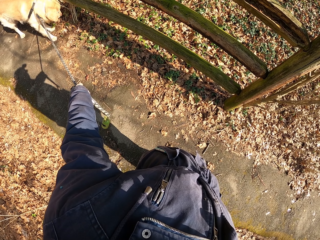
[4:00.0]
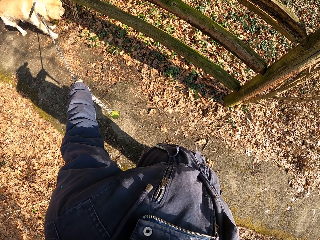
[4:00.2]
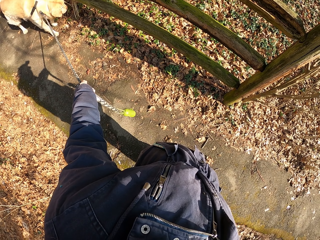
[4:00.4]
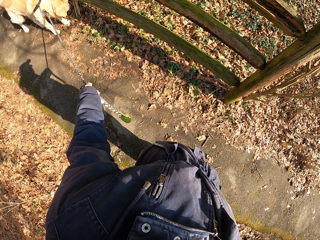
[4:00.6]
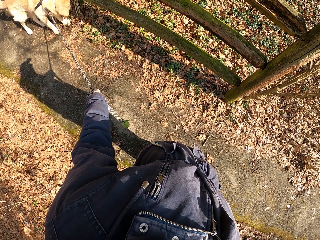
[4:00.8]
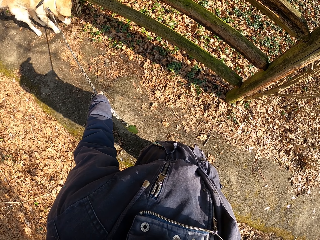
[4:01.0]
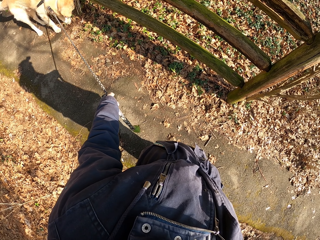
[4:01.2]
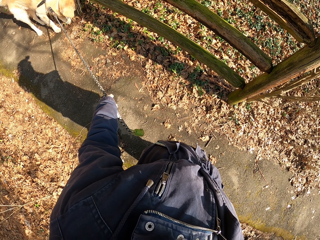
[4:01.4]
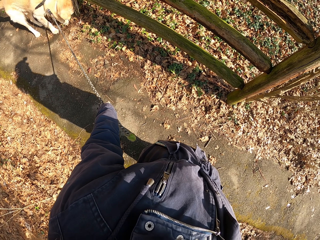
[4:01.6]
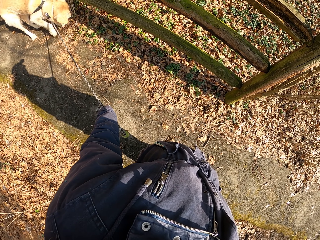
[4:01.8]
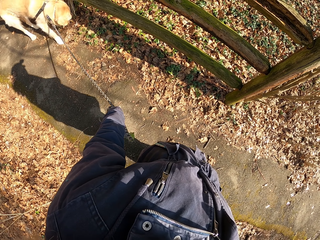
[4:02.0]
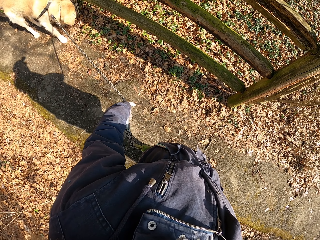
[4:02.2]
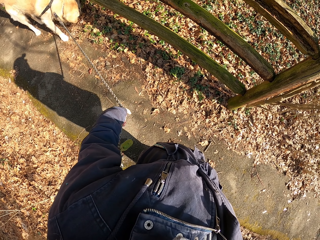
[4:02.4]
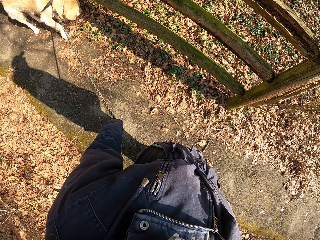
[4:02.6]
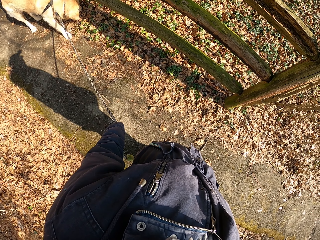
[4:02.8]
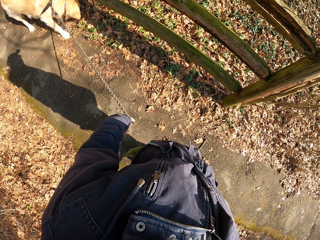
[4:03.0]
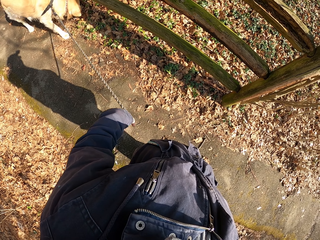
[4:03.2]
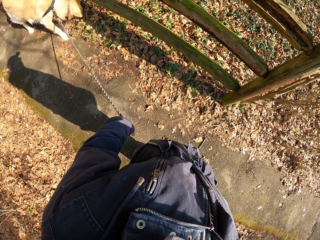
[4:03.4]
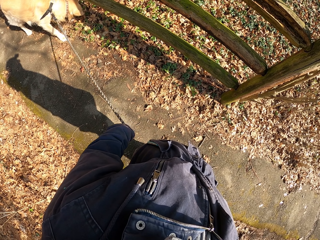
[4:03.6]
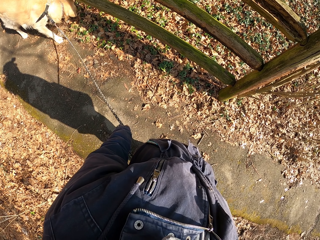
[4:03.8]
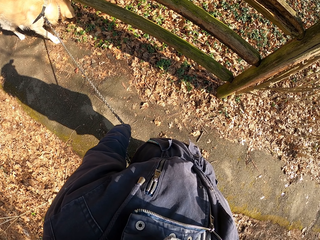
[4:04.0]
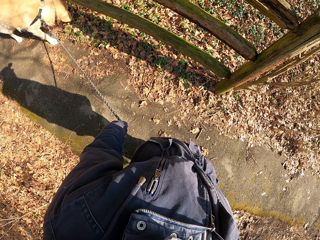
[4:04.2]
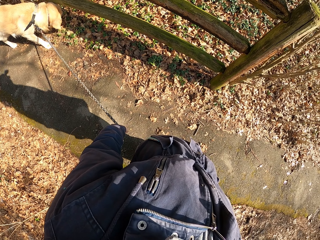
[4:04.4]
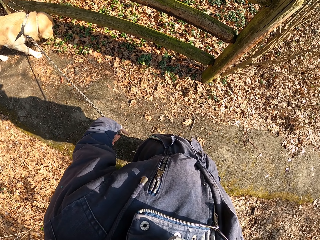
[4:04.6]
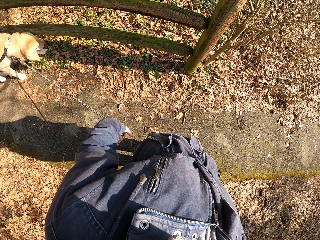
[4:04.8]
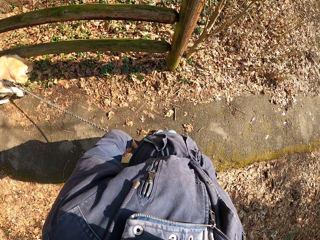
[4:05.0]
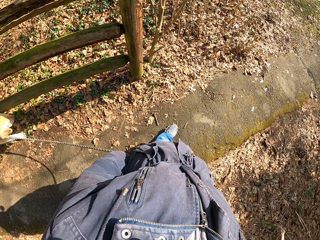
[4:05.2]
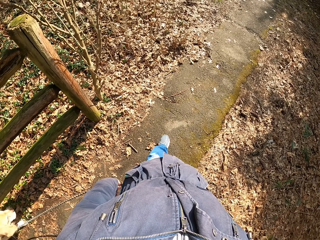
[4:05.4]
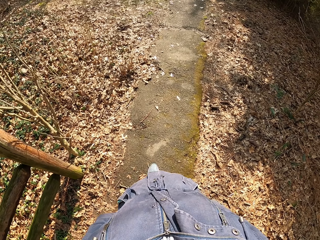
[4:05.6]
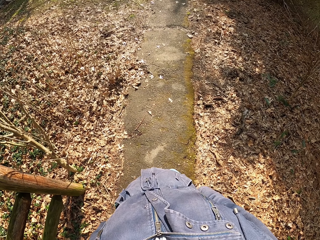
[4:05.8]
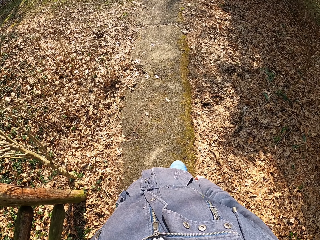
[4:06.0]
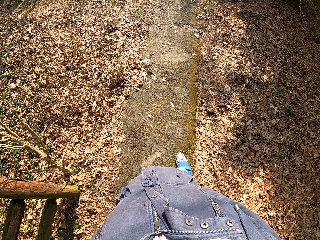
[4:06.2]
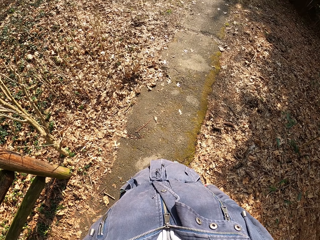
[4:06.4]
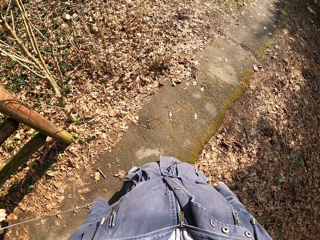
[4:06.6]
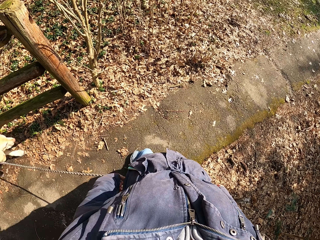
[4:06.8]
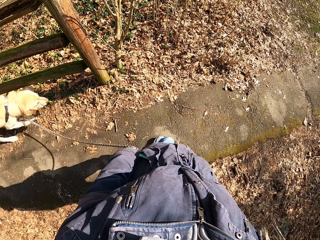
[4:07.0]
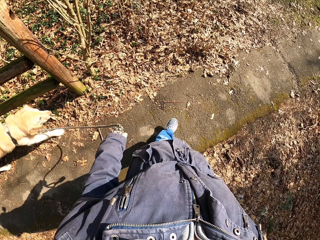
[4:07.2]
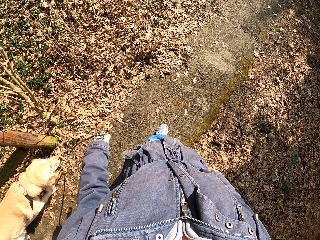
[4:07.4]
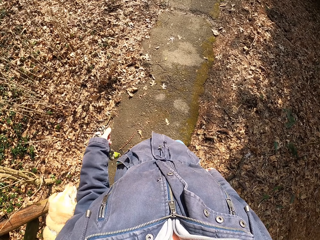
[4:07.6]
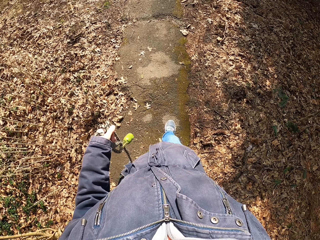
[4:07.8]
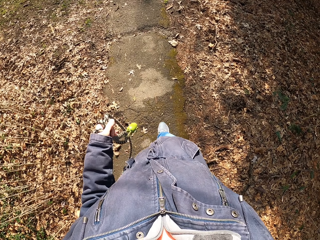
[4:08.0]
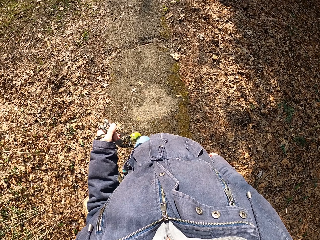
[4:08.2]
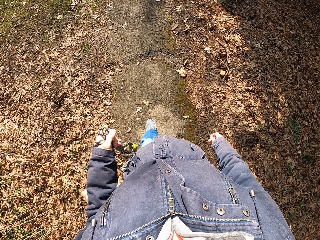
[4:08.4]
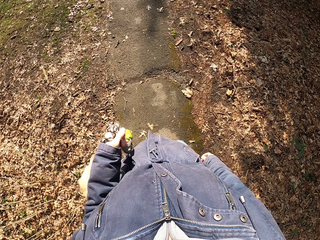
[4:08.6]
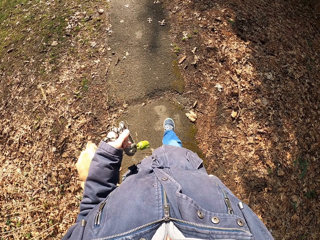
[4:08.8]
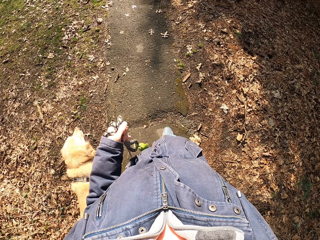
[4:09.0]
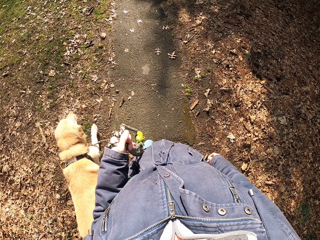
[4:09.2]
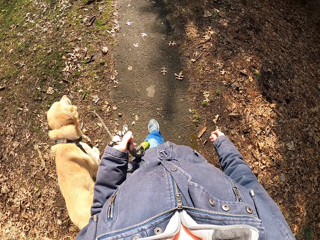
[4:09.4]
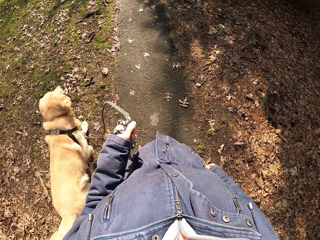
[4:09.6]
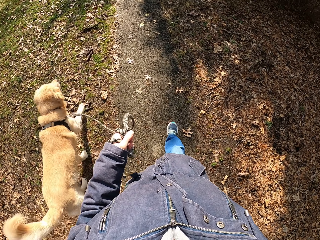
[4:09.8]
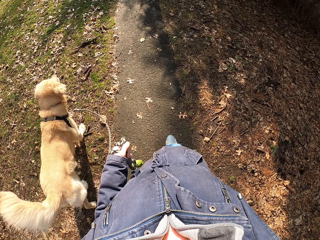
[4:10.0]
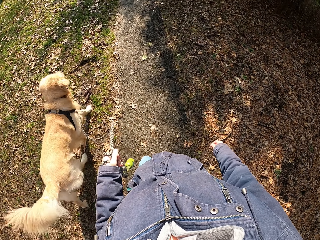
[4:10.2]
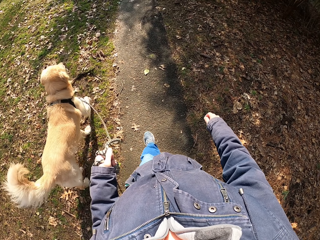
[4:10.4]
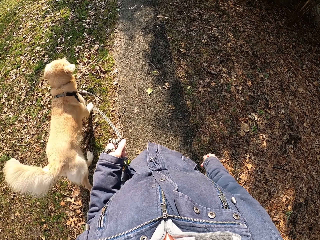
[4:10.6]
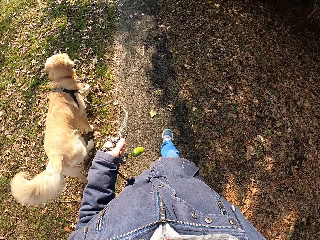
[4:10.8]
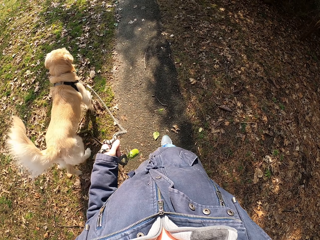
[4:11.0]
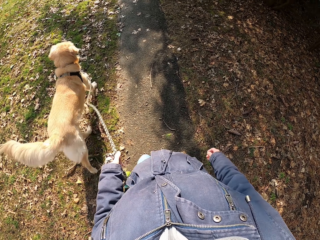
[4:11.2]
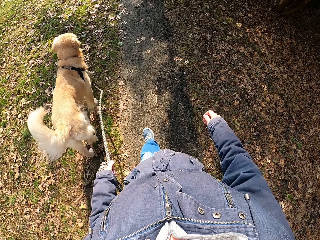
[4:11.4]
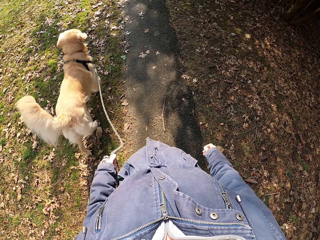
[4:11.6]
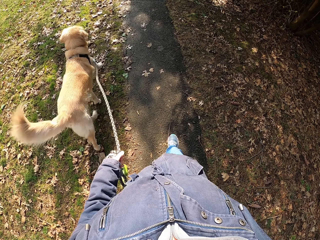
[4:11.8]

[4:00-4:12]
The camera wearer holds the dog's rope with the left hand and walks.

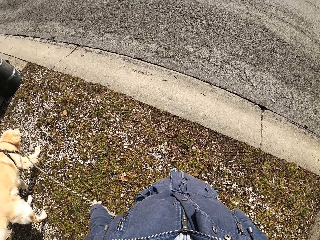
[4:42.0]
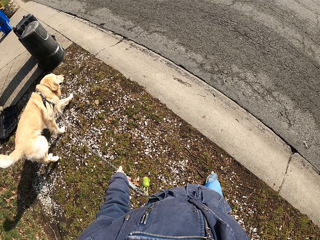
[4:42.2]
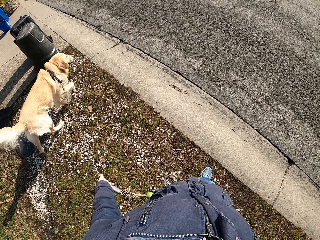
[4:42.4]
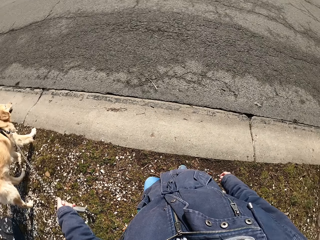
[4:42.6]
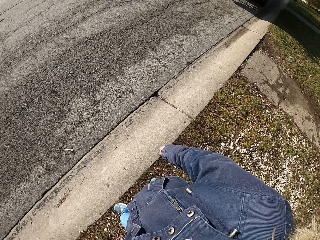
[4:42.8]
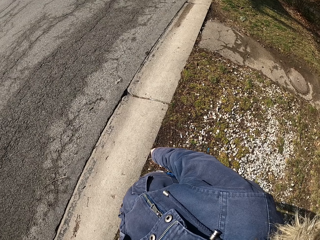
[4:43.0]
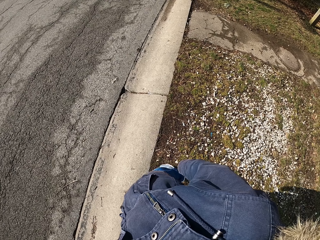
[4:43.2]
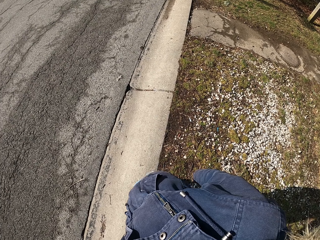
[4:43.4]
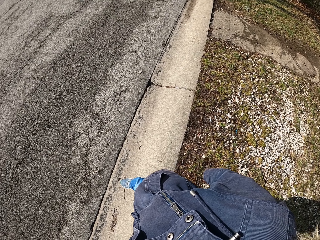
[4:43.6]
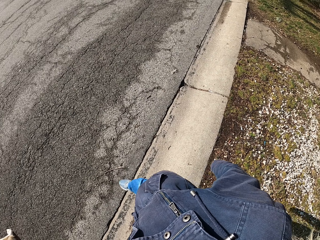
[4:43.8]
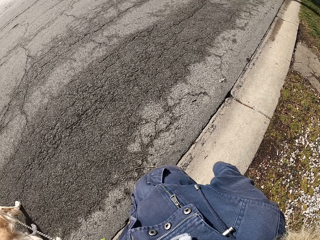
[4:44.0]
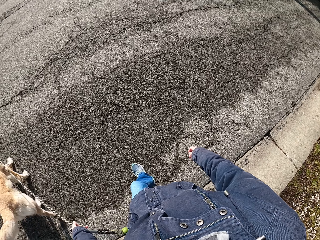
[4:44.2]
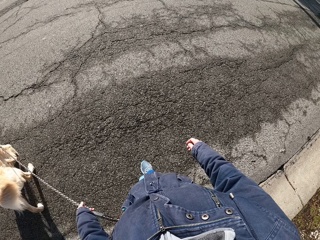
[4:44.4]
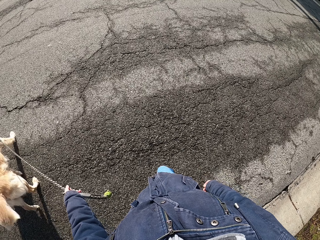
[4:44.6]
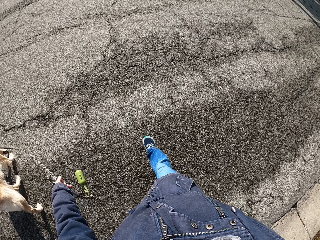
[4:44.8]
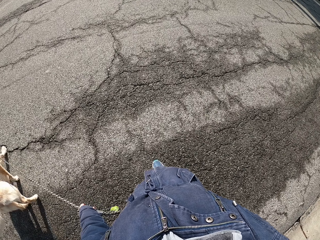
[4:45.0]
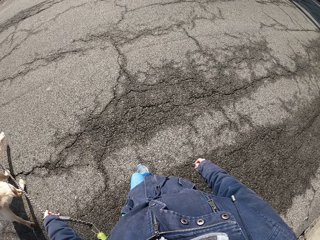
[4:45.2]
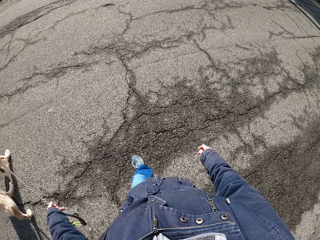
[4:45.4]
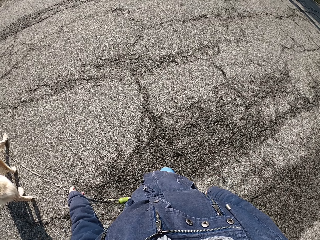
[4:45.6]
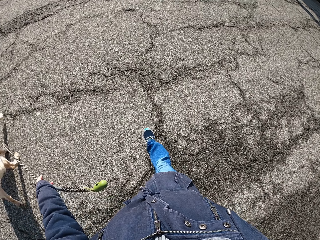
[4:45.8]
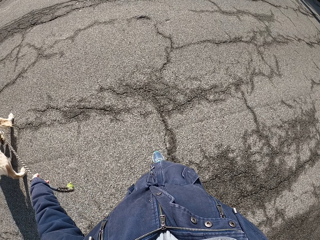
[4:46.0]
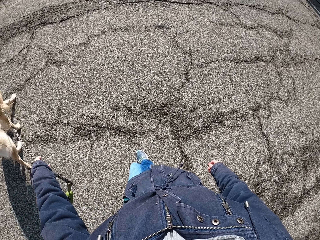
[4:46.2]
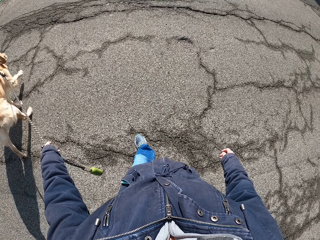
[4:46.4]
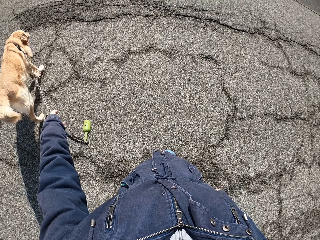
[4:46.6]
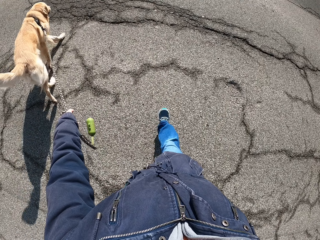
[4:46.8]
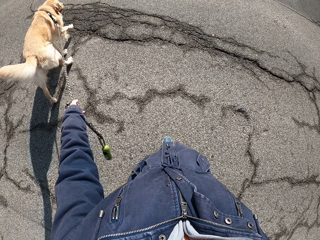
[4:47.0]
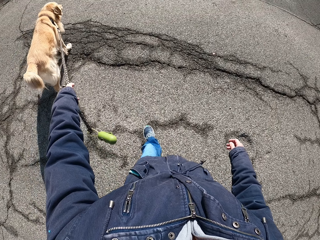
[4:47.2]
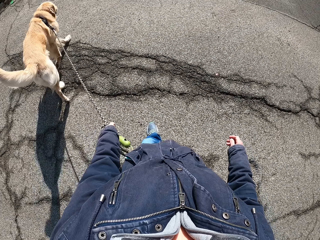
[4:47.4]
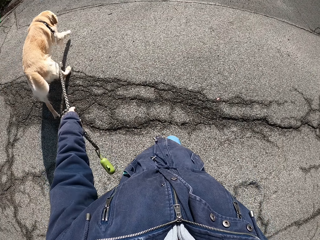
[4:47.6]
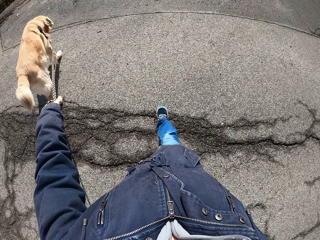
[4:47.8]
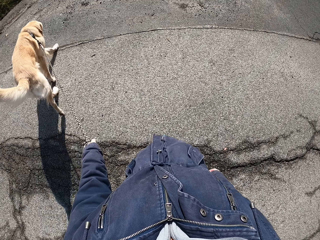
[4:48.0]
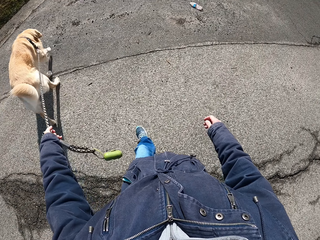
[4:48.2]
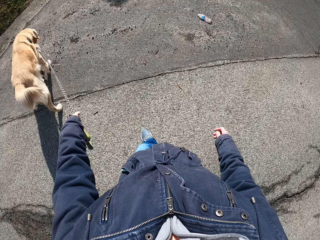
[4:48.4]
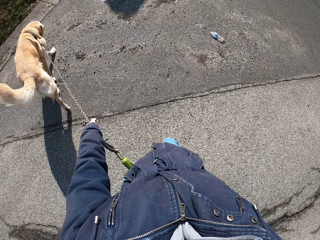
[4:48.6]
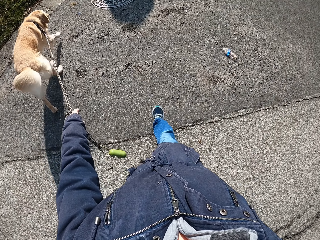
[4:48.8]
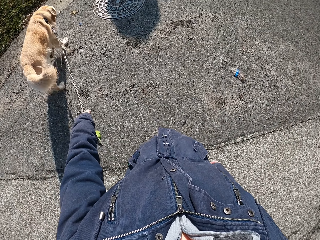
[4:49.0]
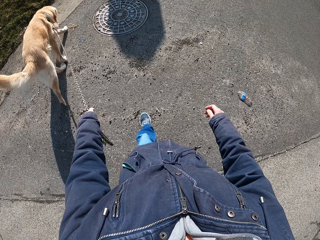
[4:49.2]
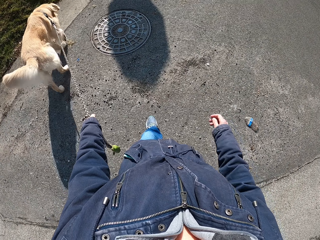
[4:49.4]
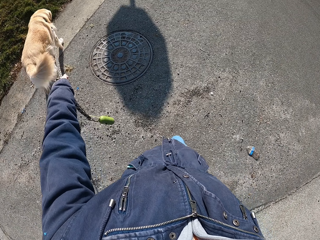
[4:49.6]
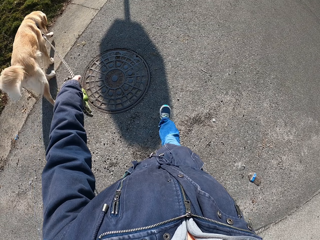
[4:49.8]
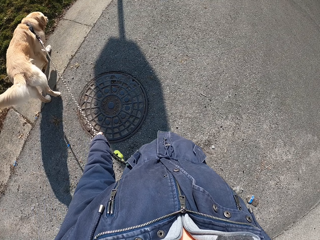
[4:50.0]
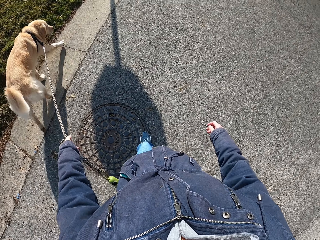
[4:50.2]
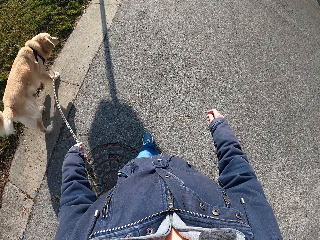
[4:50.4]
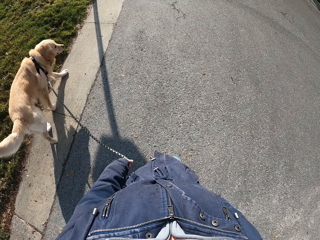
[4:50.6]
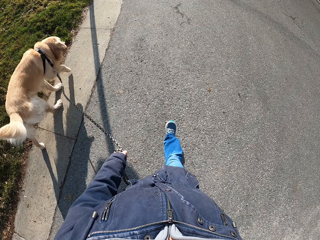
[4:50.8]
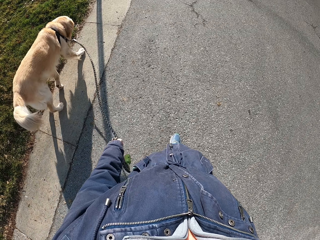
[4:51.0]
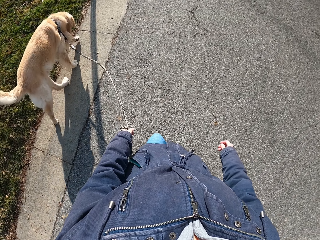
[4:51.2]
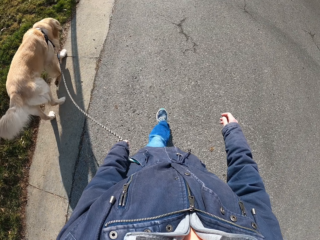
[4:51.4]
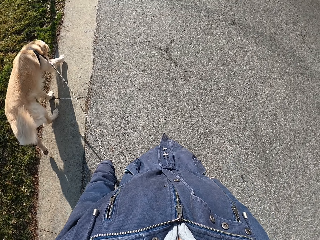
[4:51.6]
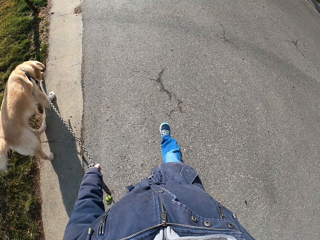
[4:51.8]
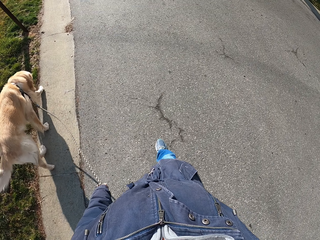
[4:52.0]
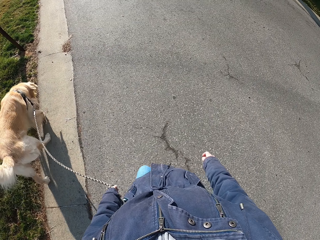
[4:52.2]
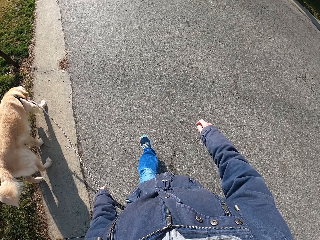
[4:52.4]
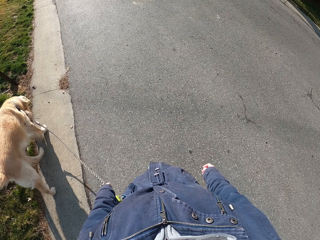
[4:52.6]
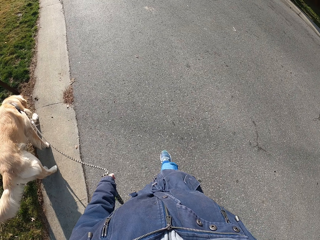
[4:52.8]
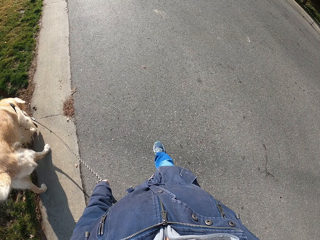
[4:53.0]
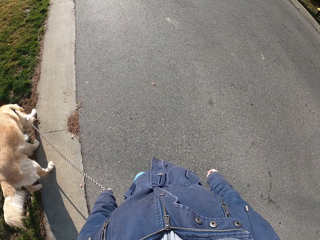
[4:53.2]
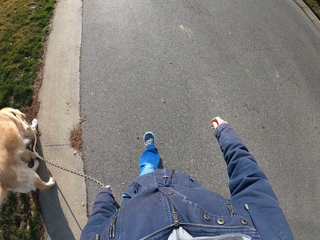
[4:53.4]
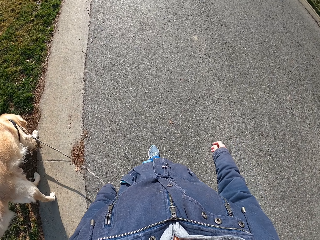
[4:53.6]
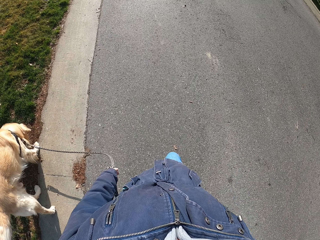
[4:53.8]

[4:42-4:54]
The camera wearer looks around. They cross the road. They hold the dog's rope and walk.
